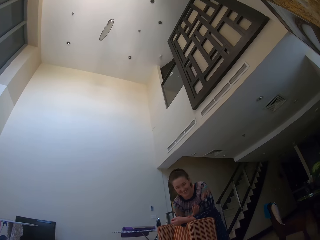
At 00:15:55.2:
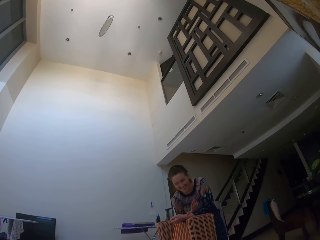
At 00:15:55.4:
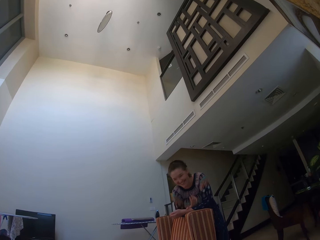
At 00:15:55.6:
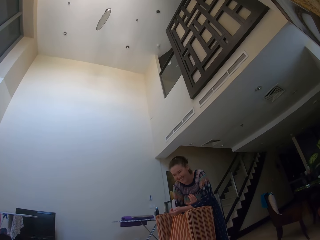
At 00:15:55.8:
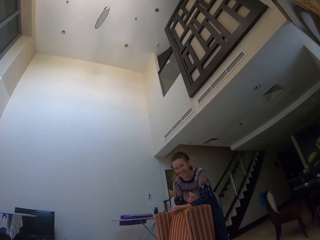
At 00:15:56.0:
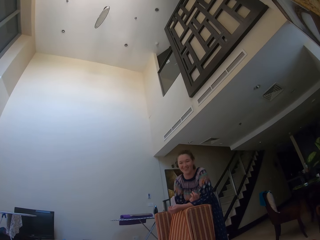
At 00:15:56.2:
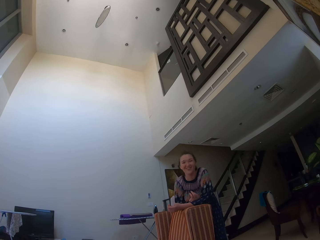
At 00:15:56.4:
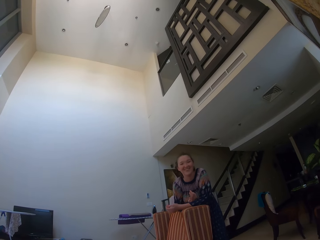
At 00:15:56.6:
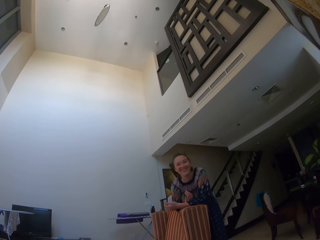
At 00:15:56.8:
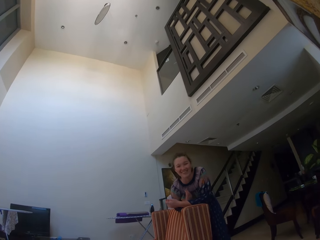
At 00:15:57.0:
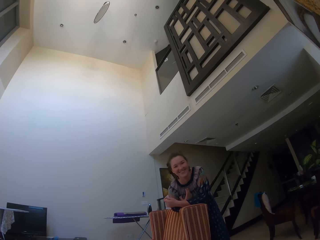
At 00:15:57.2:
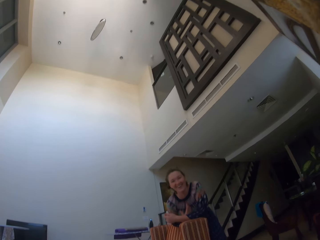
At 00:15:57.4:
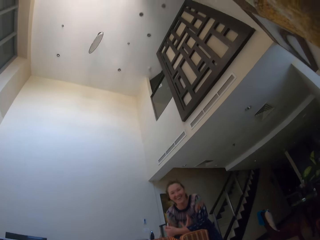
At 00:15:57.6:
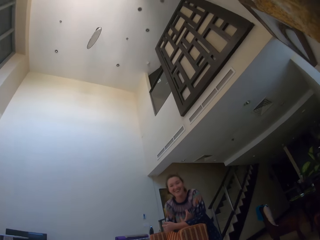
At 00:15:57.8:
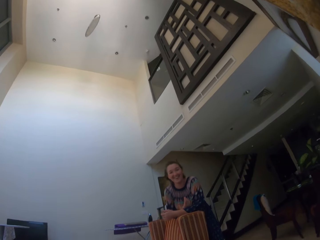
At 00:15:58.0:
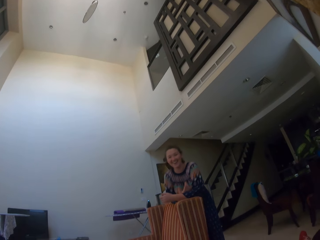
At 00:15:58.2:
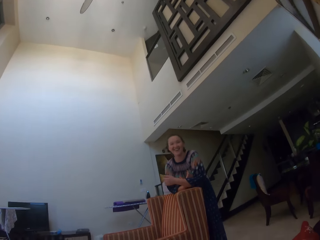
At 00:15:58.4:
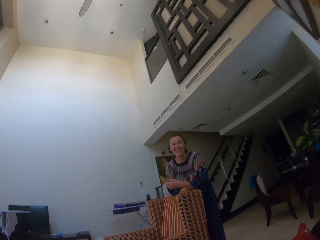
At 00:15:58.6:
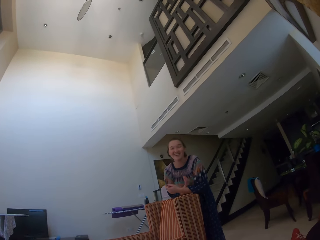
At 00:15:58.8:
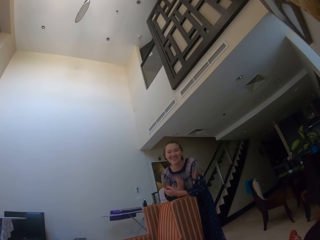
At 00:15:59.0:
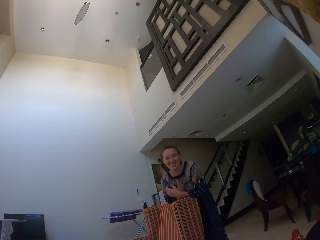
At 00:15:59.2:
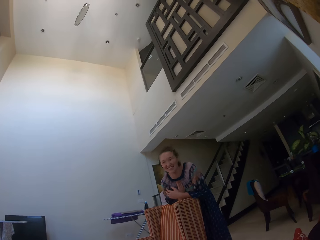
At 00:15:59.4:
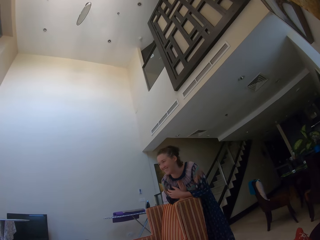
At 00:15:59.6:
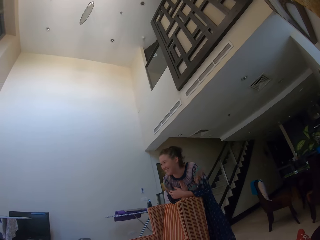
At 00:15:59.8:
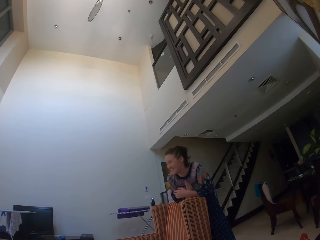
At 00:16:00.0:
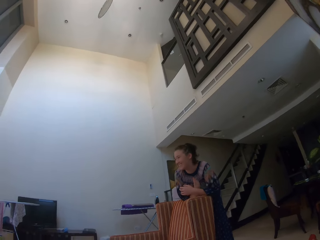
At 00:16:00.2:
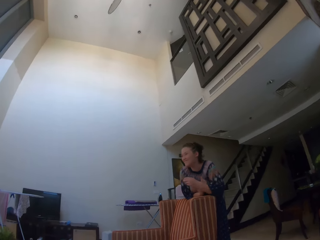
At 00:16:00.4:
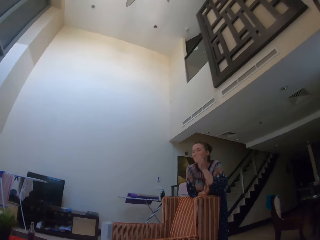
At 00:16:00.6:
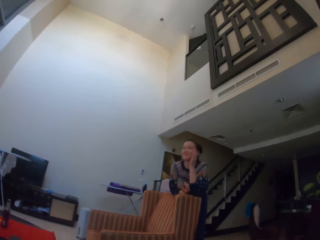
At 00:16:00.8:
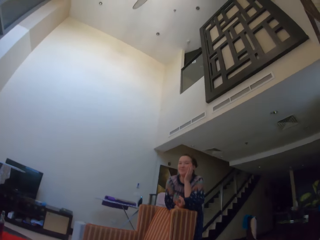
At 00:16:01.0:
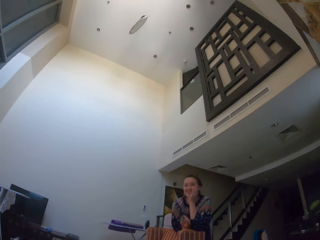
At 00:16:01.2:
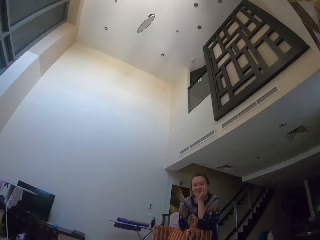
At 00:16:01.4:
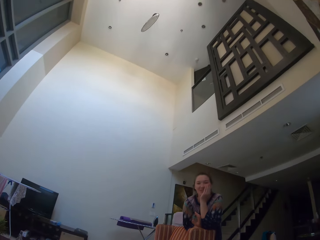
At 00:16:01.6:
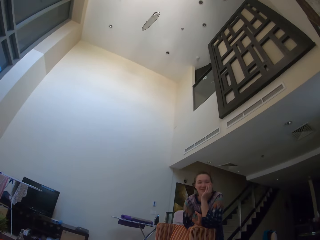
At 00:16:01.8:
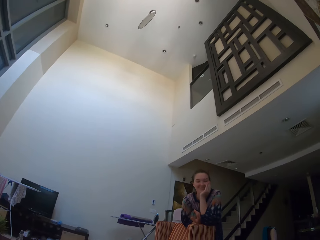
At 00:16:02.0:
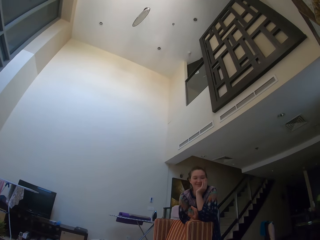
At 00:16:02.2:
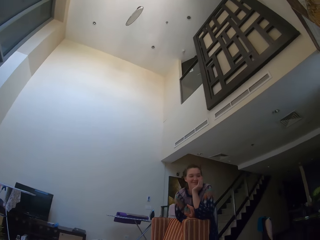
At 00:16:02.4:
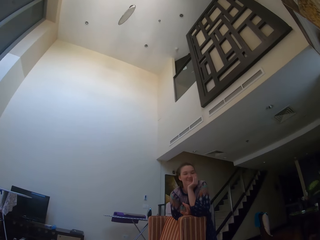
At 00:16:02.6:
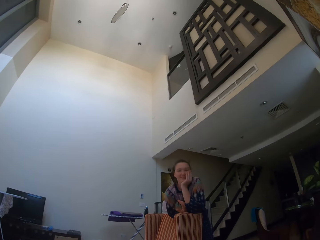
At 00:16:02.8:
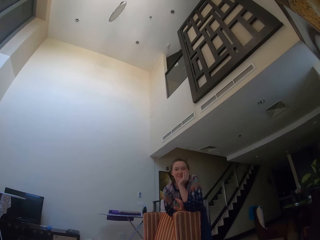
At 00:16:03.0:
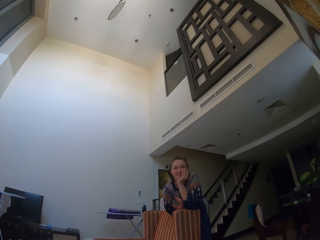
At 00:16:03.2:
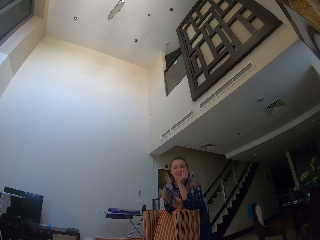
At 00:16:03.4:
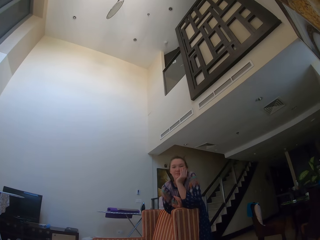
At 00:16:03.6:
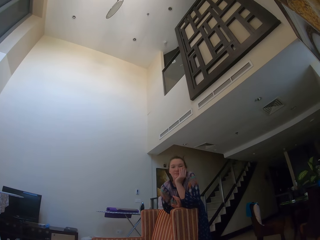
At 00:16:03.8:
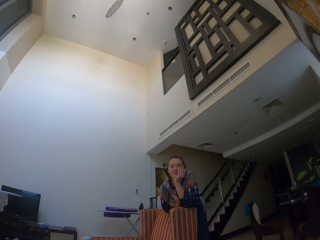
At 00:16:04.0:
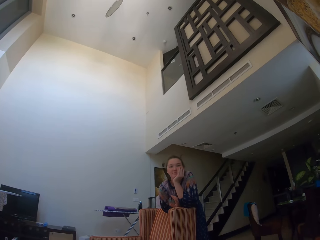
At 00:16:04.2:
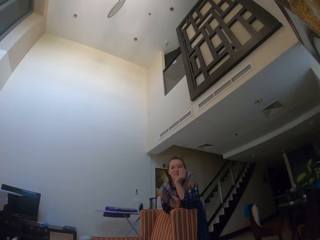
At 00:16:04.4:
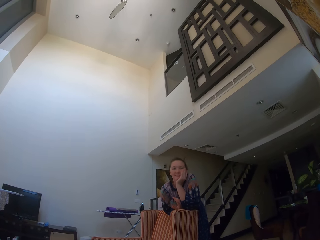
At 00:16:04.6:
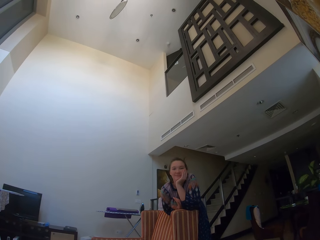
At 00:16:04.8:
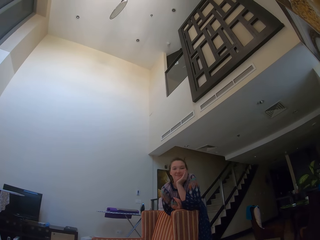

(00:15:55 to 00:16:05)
The lady touches her face with her left hand.

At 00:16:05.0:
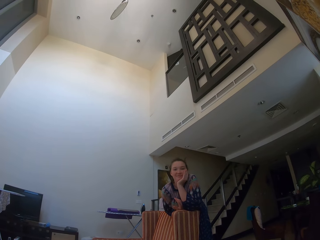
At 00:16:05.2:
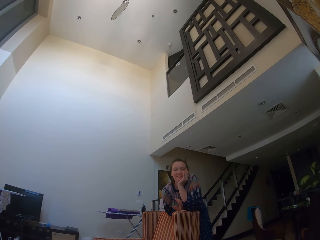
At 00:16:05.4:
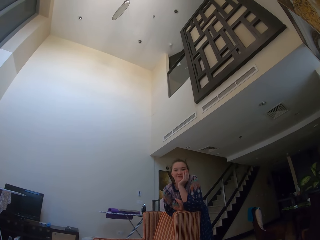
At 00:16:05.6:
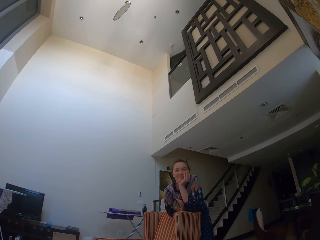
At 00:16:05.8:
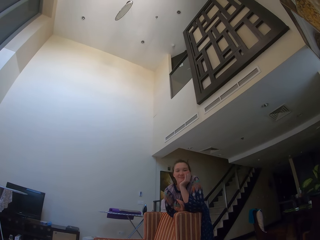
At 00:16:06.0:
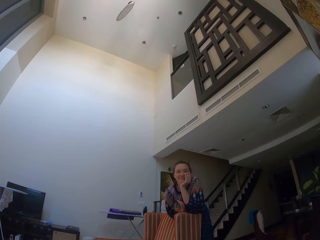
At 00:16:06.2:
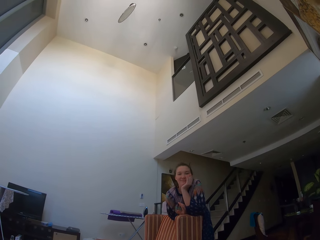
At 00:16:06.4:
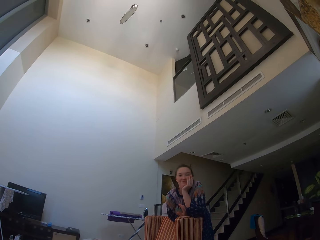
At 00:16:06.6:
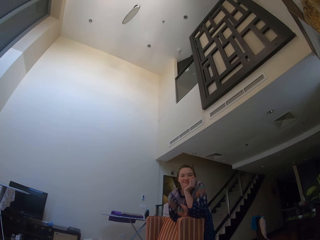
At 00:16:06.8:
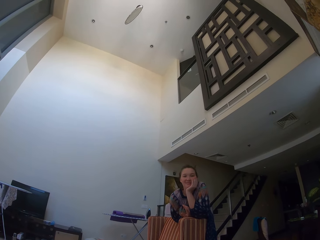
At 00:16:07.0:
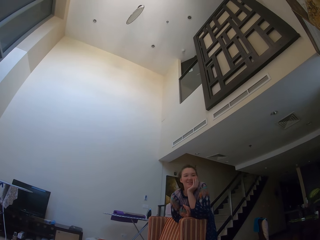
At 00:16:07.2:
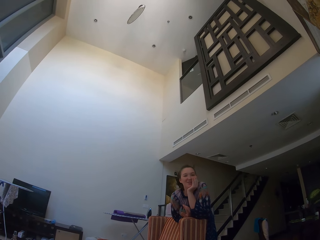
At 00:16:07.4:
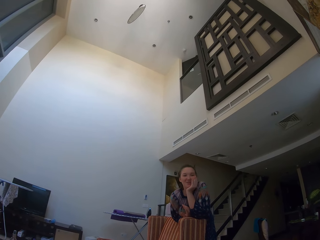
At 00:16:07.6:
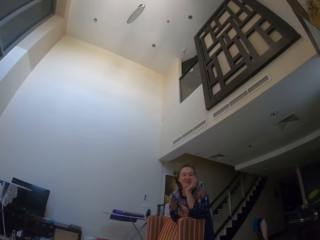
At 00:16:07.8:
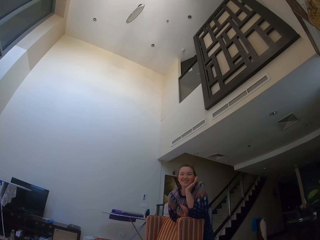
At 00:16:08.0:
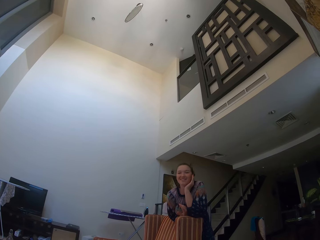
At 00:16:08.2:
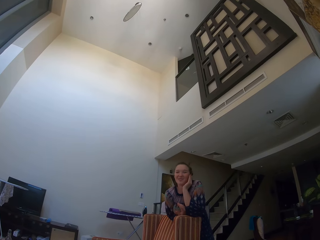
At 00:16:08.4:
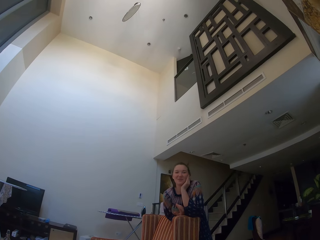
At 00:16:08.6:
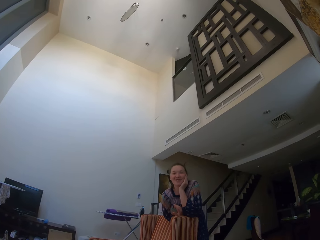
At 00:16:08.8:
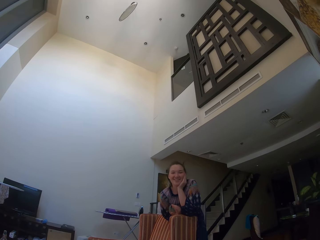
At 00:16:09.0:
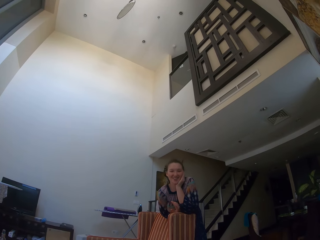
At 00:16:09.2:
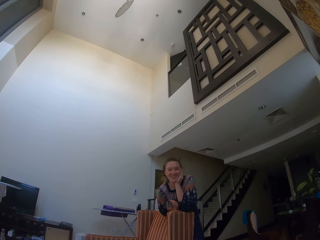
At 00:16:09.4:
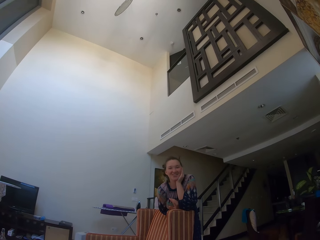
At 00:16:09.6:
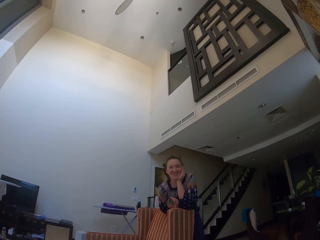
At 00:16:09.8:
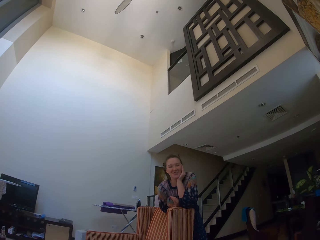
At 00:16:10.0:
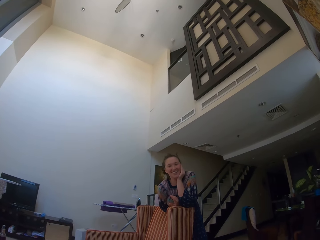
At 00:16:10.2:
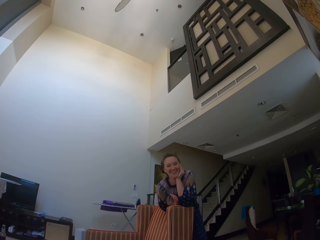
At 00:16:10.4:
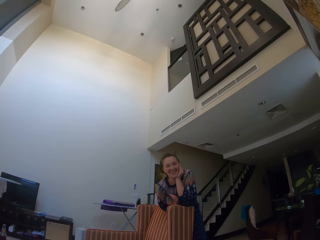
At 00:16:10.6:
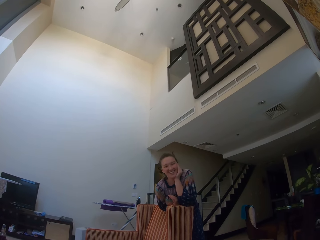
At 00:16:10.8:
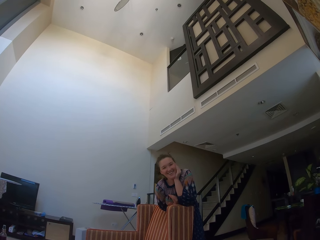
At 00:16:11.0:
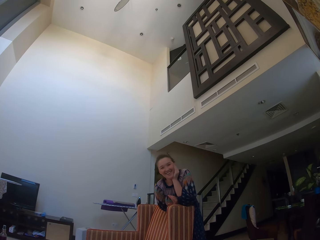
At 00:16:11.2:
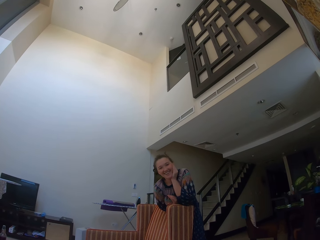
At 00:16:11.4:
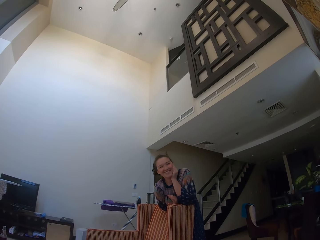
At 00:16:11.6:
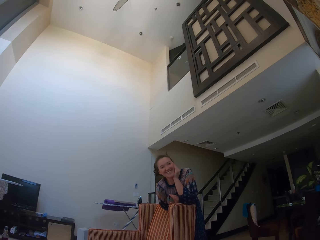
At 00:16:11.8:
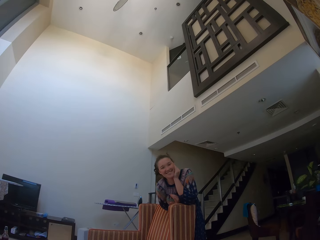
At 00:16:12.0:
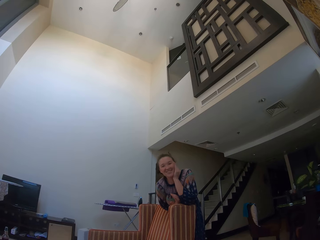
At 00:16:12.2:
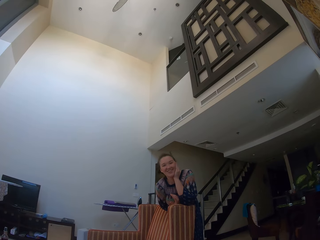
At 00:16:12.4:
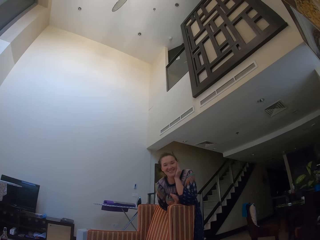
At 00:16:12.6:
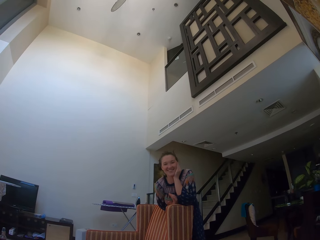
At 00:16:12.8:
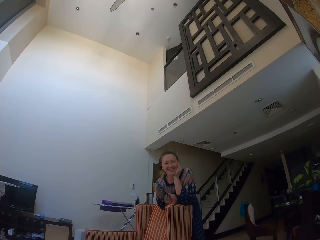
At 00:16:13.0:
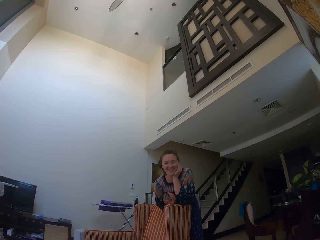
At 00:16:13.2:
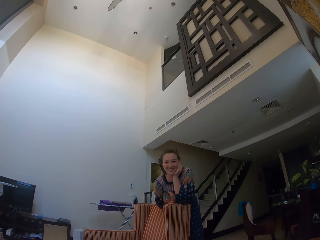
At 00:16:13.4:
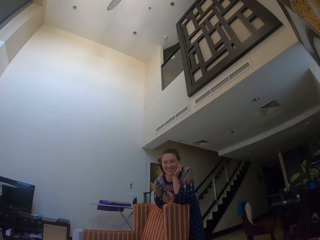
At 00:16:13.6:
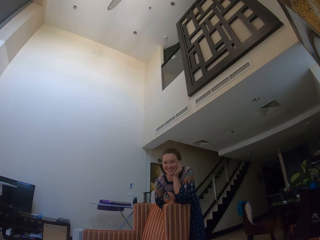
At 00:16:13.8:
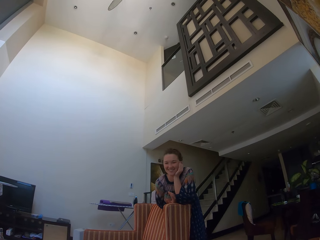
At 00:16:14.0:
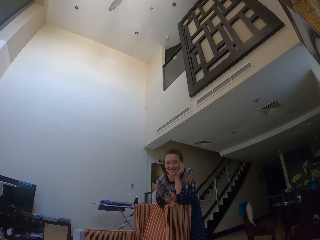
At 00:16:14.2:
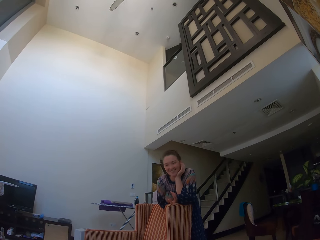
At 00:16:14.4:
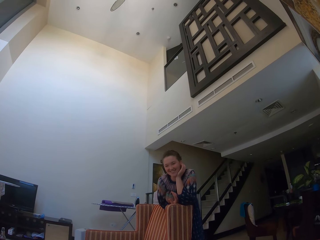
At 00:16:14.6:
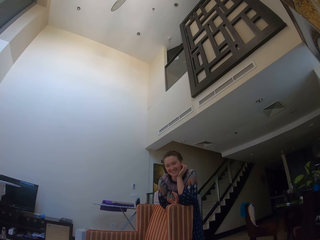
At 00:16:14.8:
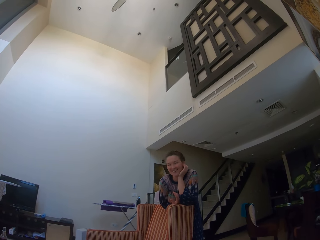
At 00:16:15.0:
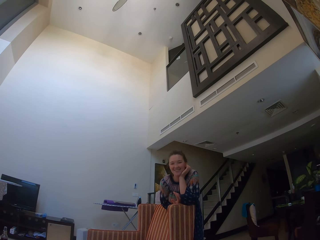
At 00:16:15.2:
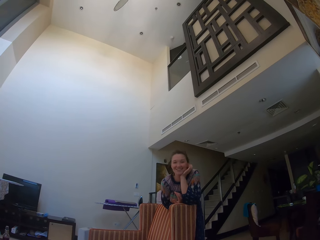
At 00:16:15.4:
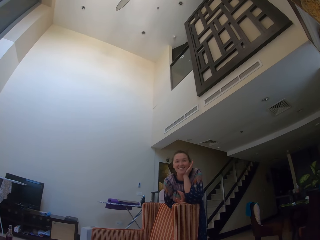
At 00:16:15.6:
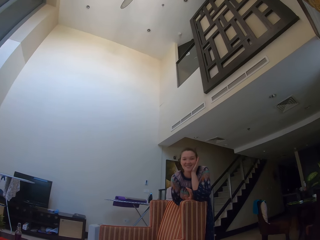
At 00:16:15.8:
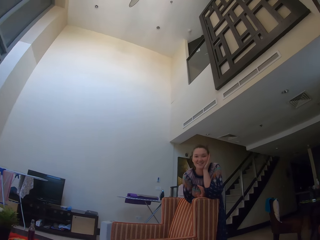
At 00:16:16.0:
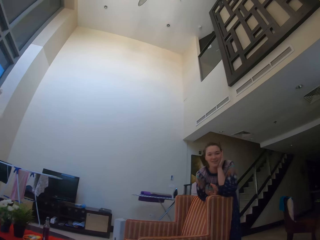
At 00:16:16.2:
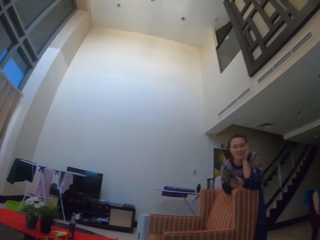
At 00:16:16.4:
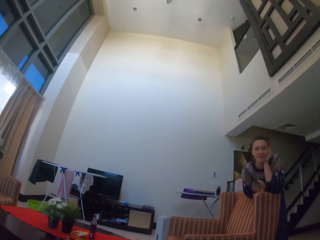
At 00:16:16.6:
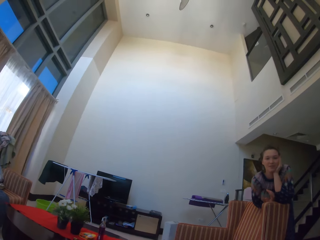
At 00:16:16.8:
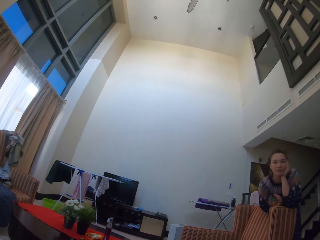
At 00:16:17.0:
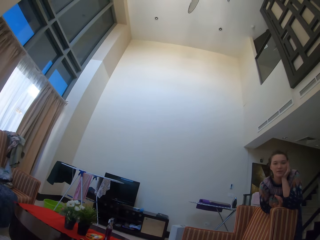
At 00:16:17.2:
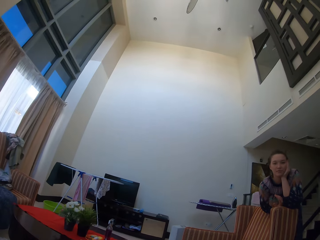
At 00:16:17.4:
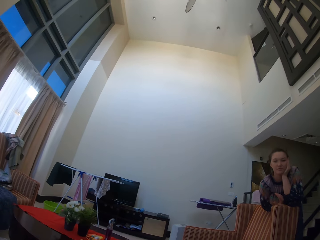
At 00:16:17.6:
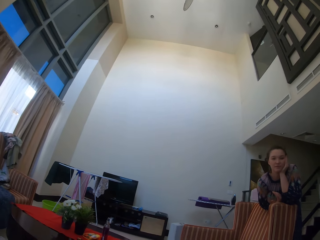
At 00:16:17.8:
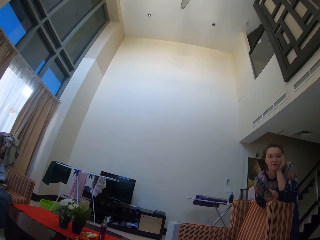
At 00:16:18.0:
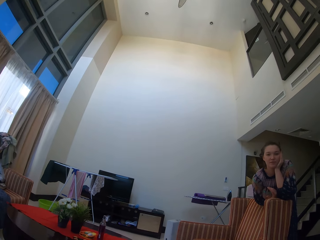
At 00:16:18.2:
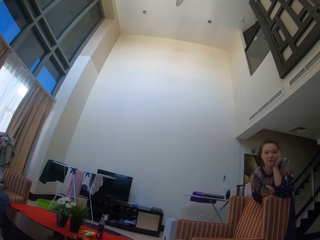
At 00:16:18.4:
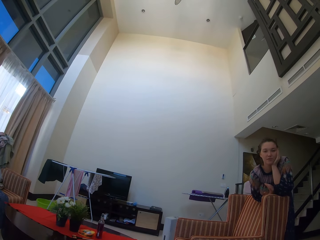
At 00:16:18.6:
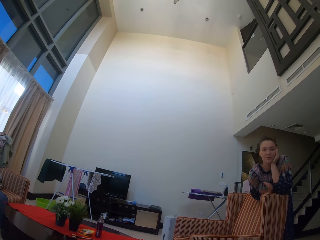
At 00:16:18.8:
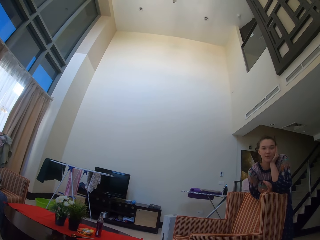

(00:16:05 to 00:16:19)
A man speaks to the camera wearer.
